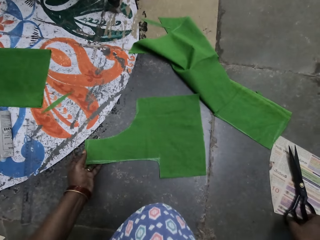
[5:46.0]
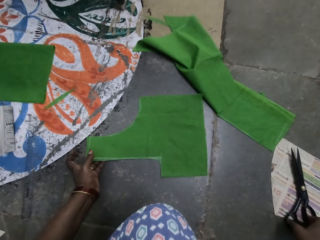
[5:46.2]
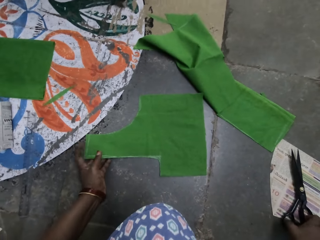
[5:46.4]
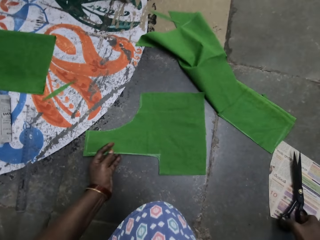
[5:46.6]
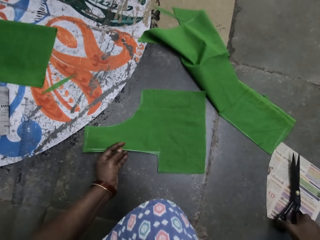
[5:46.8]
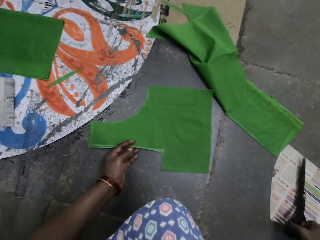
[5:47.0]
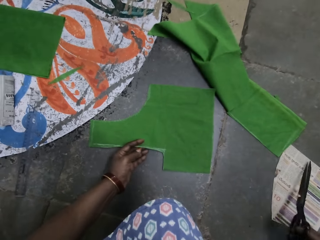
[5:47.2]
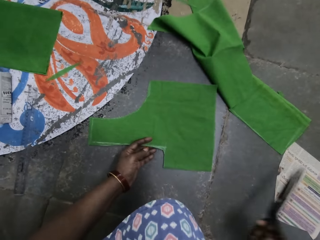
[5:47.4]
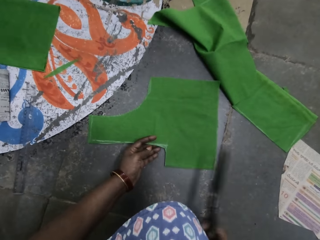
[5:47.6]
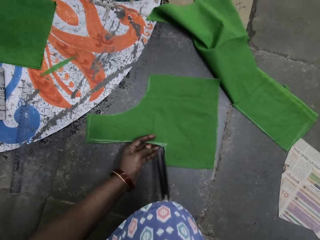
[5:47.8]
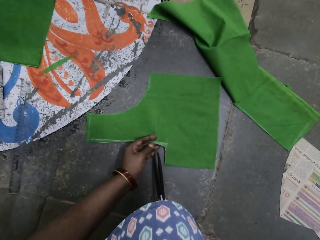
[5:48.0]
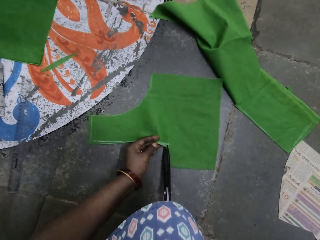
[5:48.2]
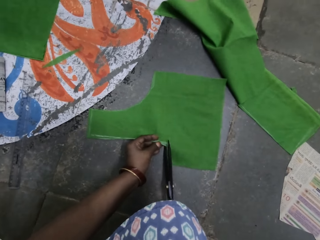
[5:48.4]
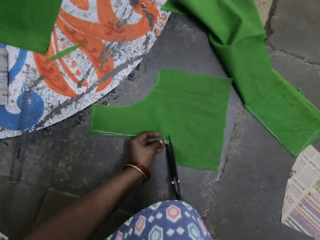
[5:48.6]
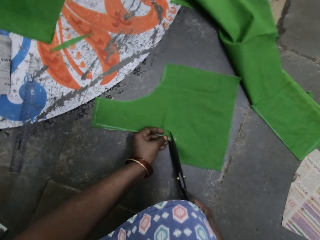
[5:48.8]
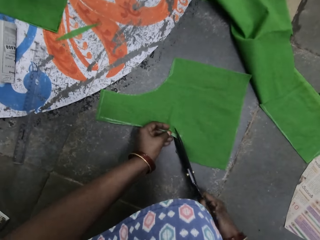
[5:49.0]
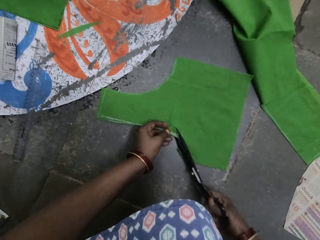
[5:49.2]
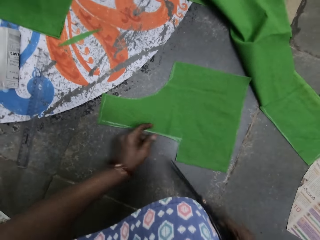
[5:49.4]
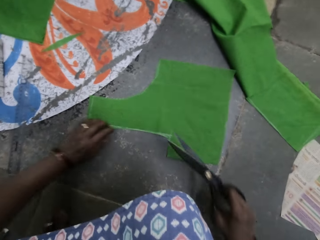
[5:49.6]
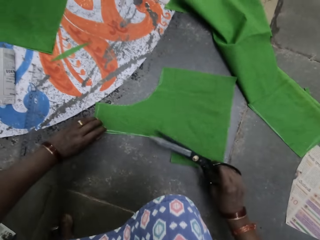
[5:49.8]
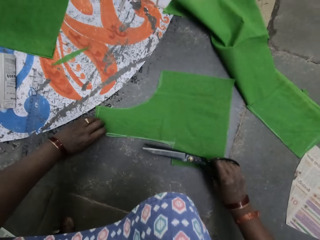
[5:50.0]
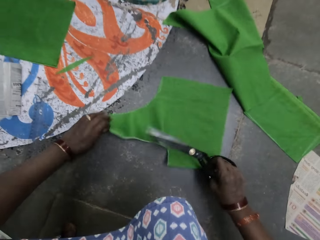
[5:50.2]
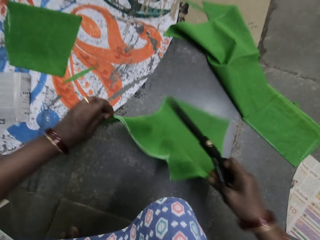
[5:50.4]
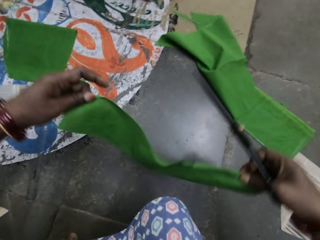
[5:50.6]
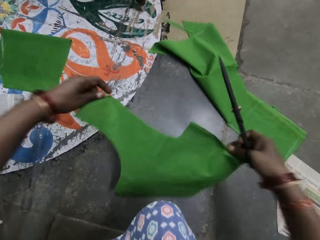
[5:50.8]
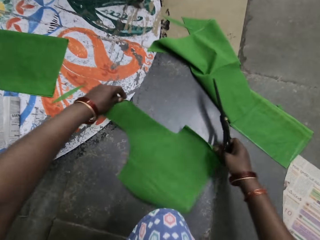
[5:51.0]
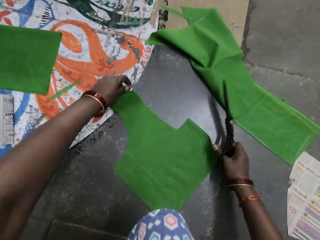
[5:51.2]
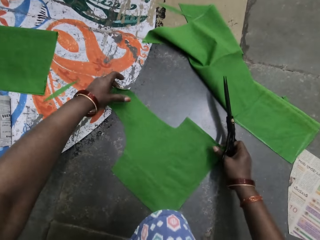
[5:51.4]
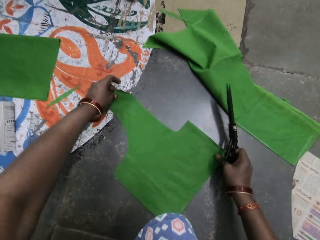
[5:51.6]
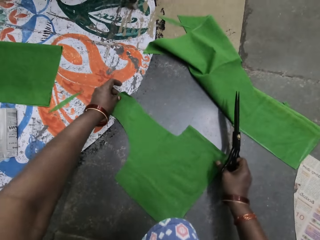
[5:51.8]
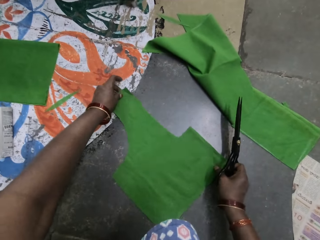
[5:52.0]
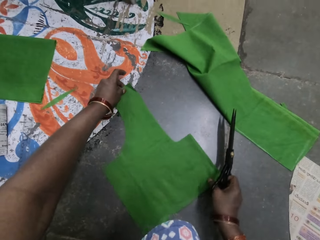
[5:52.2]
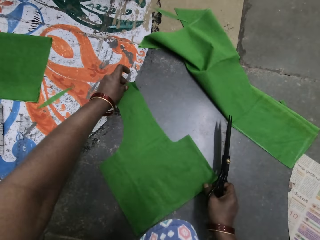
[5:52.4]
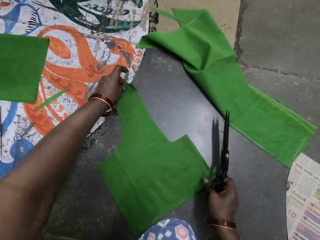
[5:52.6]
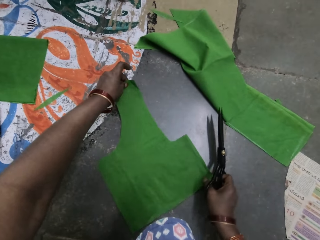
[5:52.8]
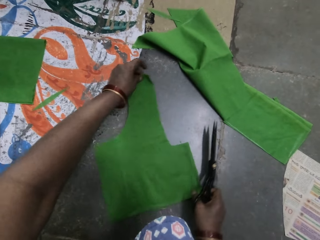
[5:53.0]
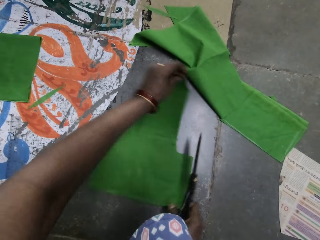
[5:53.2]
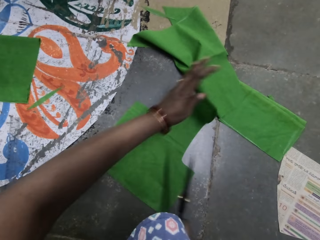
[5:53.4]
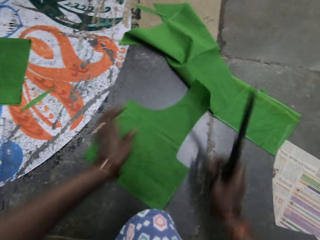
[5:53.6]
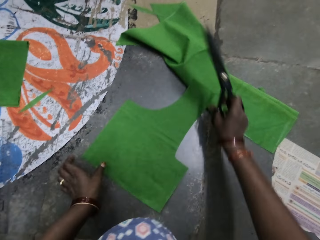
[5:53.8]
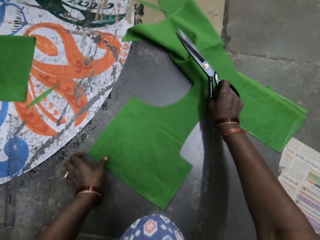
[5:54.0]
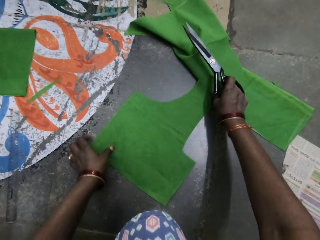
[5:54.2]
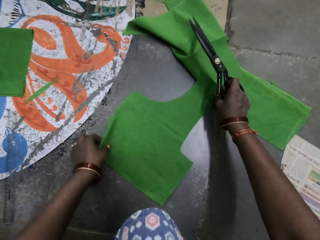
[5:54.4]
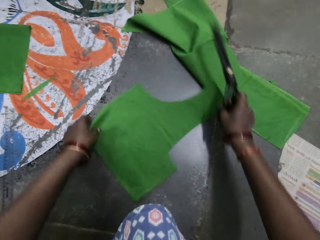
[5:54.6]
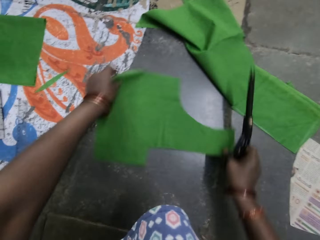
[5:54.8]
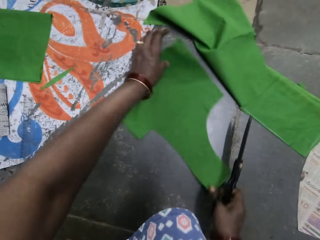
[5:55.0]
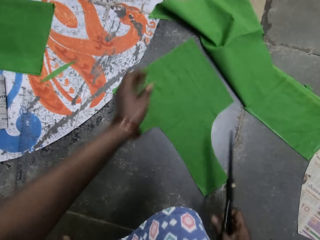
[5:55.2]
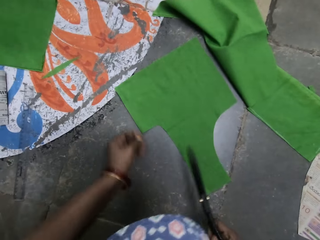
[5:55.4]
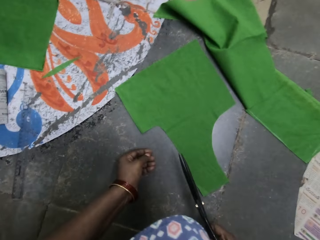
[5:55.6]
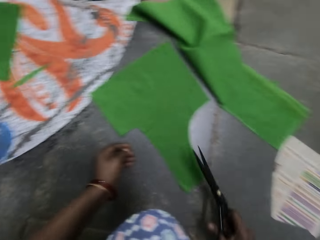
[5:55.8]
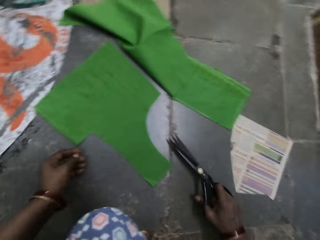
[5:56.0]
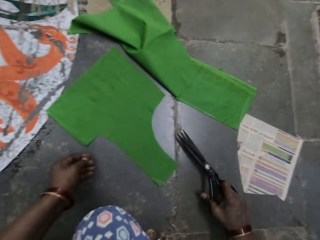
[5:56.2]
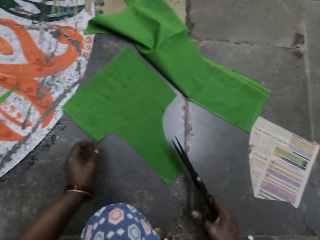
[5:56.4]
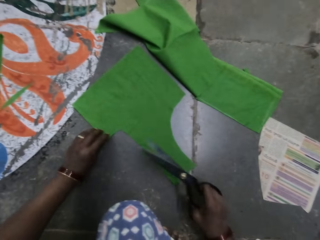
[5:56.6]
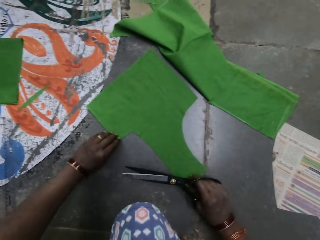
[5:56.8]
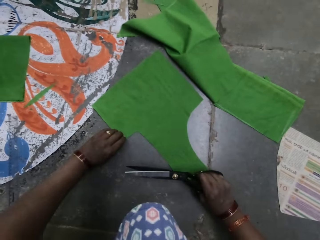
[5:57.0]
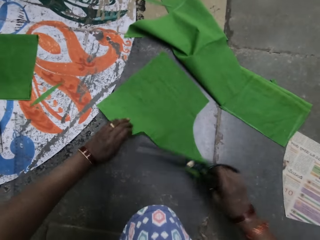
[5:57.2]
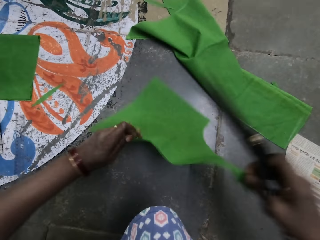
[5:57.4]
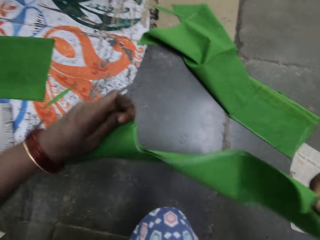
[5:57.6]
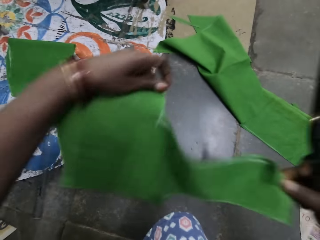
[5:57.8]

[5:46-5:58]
The camera wearer cuts the piece of cloth on the floor with a pair of scissors. They turn the piece of cloth on the floor.

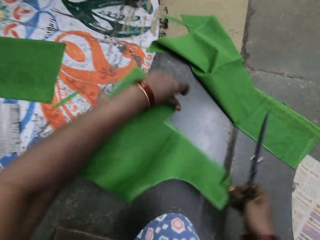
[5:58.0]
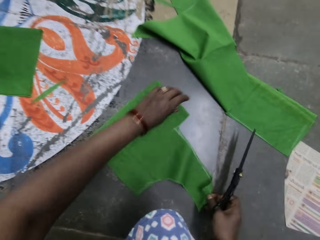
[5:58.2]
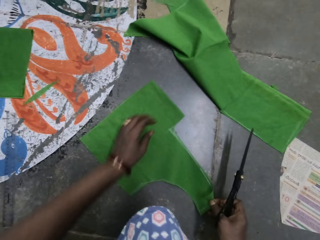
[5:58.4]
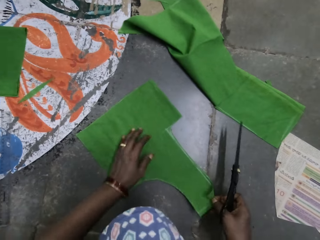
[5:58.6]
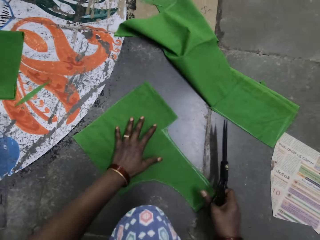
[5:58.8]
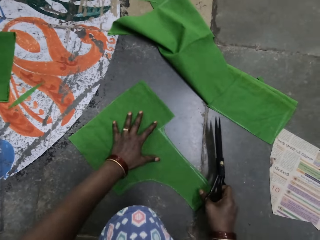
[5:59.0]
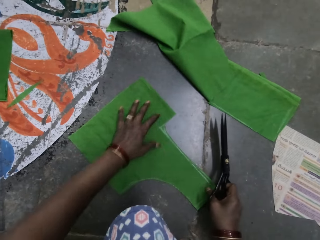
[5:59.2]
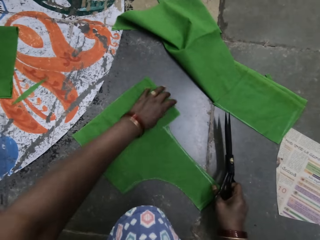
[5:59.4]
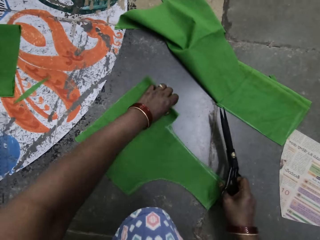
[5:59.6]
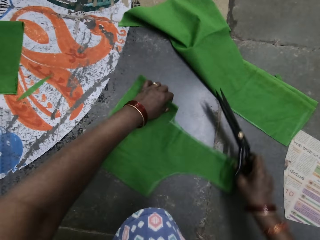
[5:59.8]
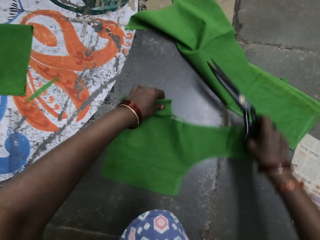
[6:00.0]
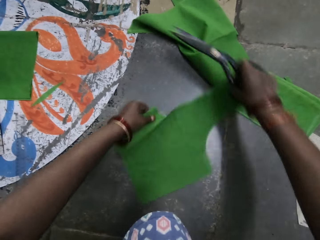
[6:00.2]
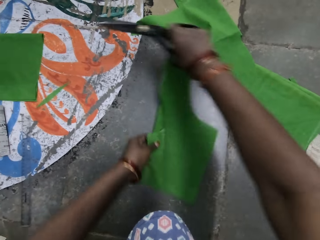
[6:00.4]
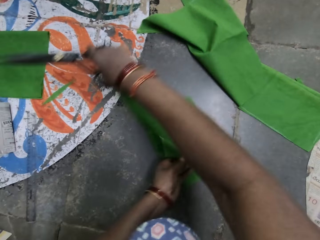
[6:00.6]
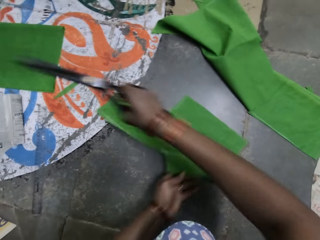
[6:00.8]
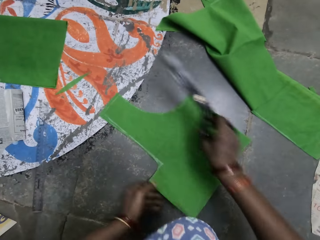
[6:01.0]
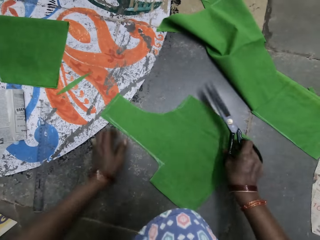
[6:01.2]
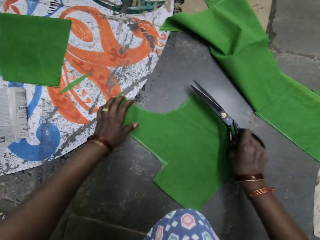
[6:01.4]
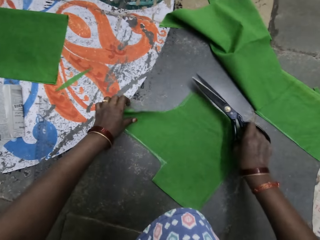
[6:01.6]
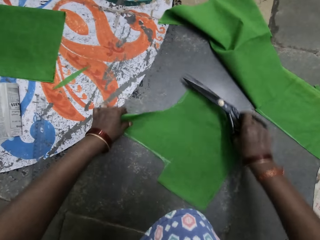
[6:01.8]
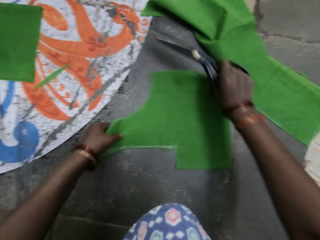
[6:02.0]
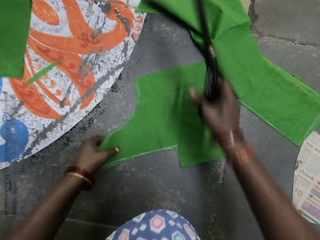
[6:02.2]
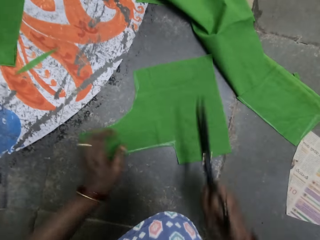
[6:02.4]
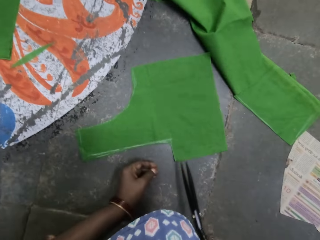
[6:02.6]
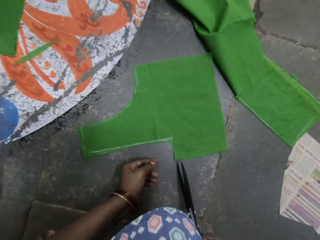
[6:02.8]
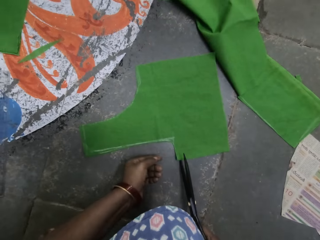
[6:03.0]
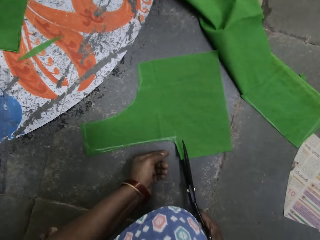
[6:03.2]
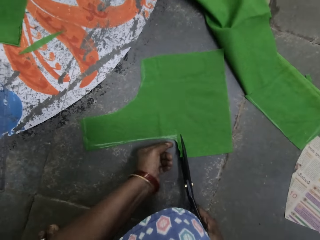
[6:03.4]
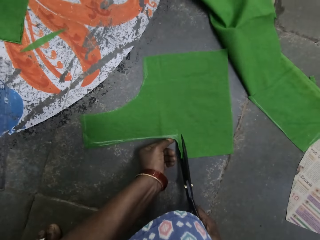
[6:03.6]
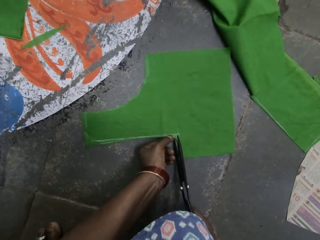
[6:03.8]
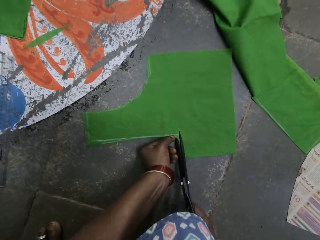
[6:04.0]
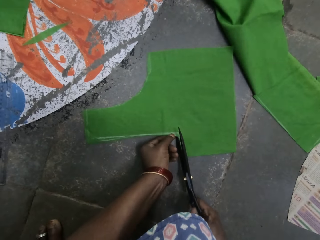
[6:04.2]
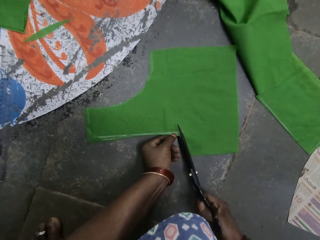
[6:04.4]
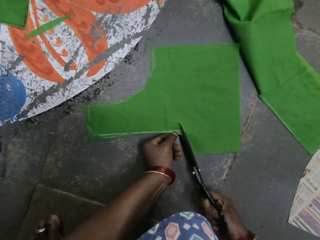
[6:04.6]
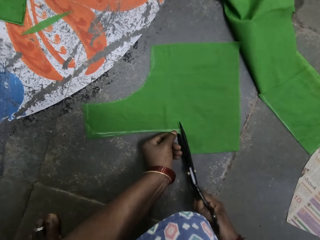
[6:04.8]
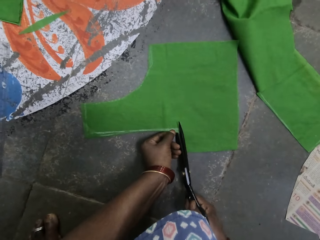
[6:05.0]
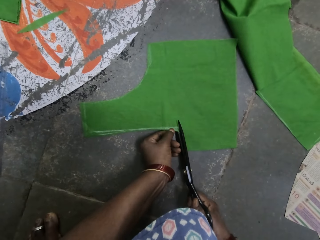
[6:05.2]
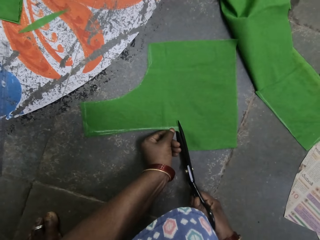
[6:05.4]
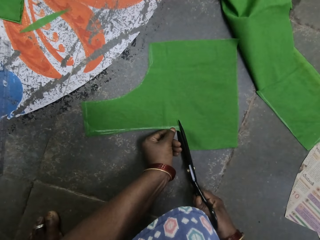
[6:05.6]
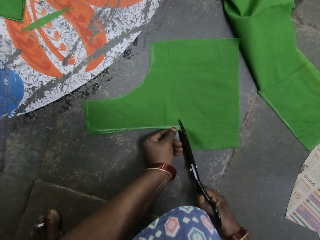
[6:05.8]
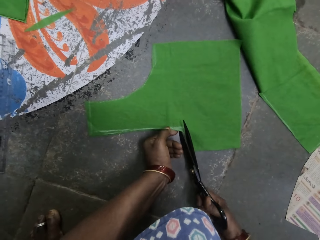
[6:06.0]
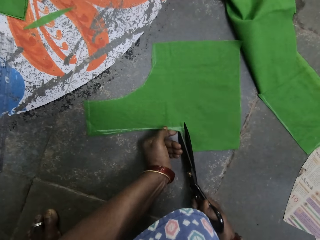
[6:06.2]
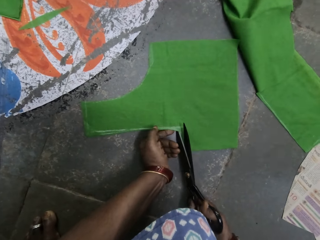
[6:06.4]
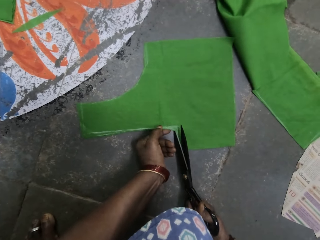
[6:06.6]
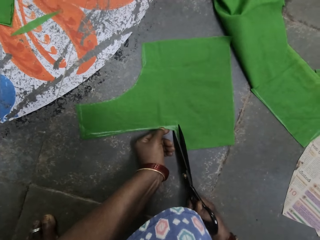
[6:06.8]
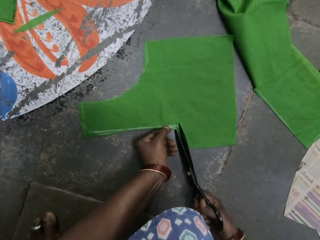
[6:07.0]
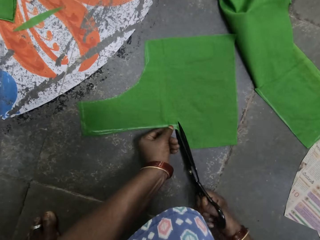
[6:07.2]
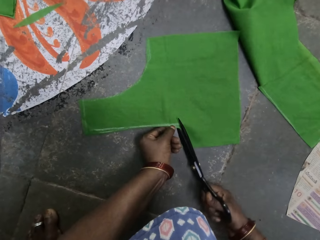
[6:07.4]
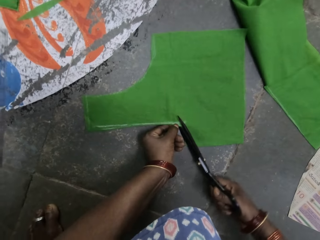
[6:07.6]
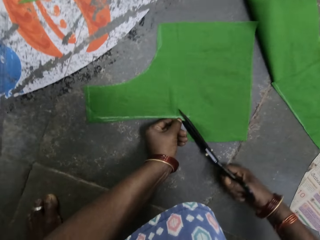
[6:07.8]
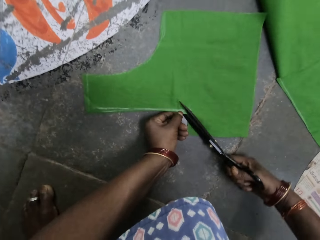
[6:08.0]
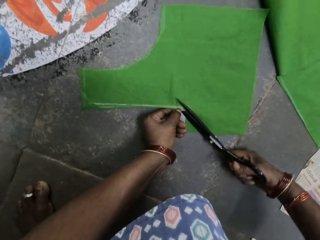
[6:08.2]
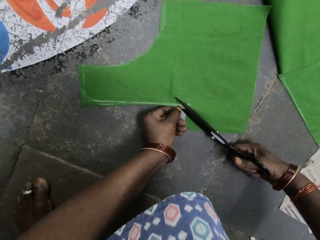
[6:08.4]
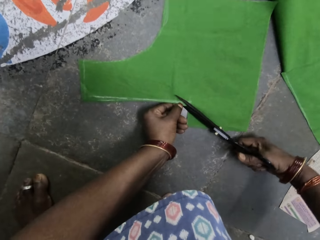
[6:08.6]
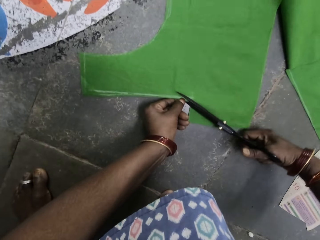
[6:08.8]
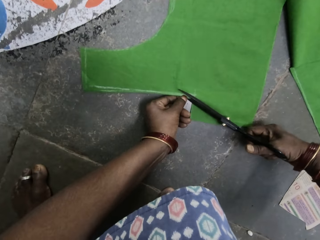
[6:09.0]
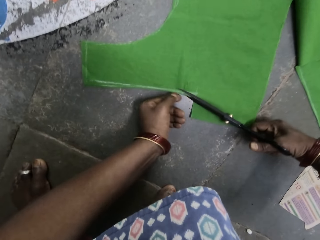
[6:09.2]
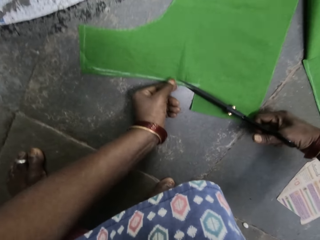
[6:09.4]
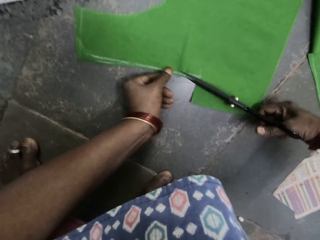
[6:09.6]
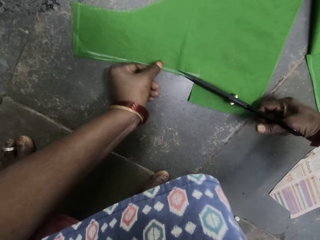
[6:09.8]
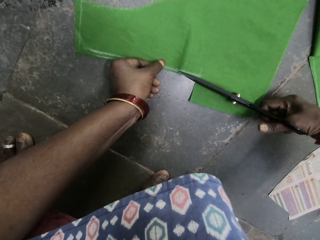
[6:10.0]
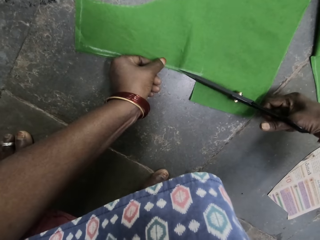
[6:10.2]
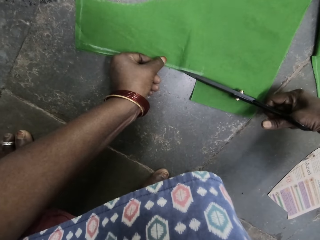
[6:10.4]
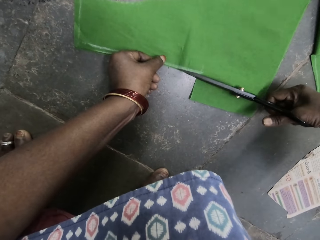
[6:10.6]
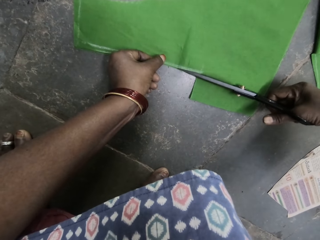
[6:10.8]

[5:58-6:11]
The camera wearer cuts the piece of cloth on the floor with a pair of scissors.
